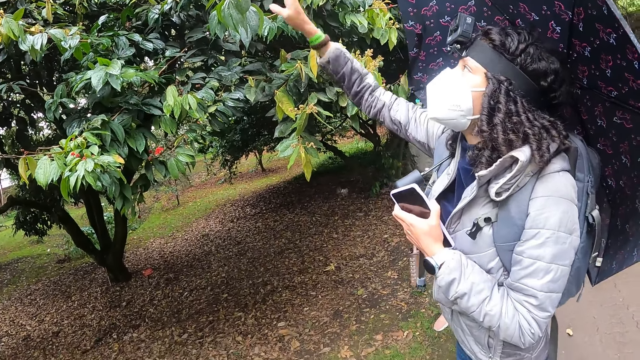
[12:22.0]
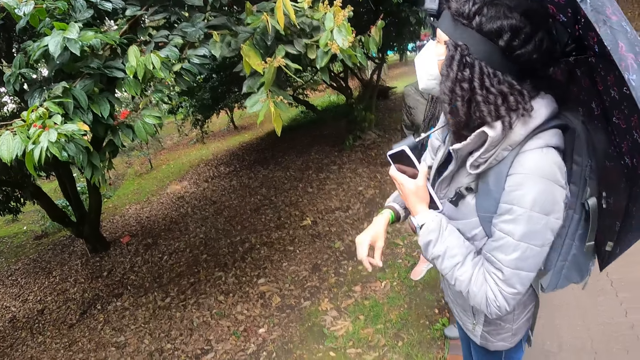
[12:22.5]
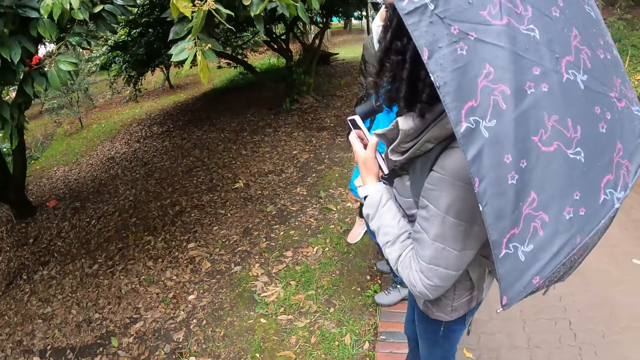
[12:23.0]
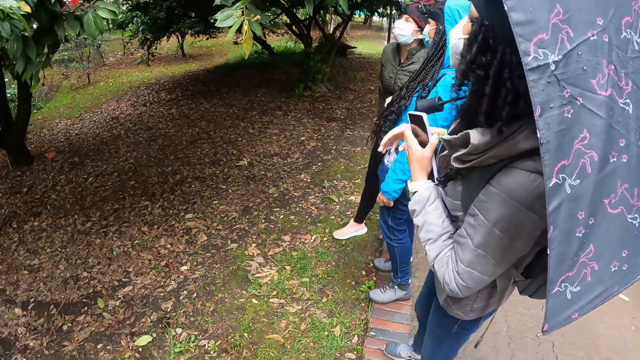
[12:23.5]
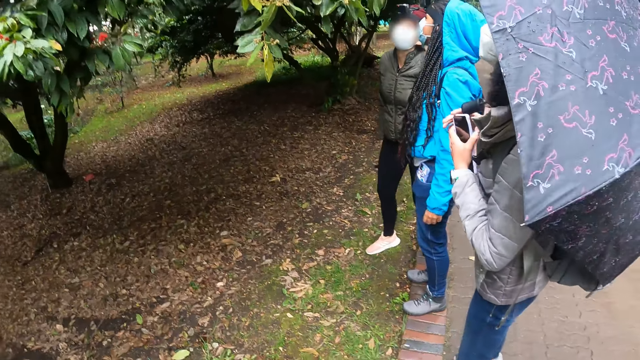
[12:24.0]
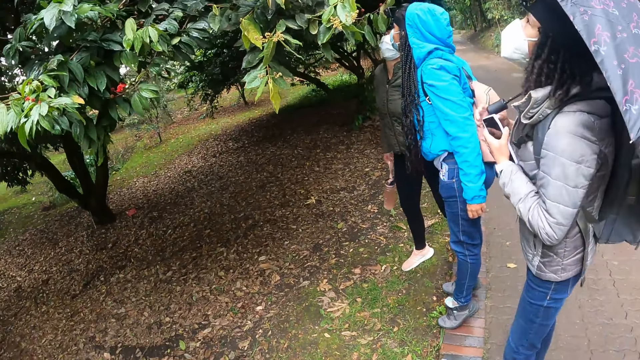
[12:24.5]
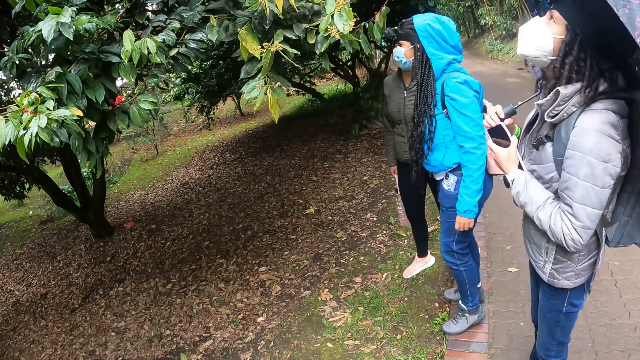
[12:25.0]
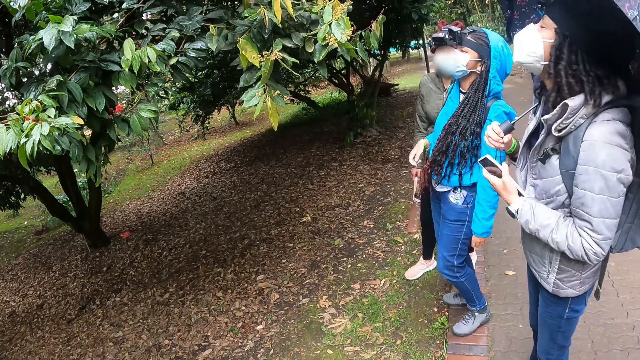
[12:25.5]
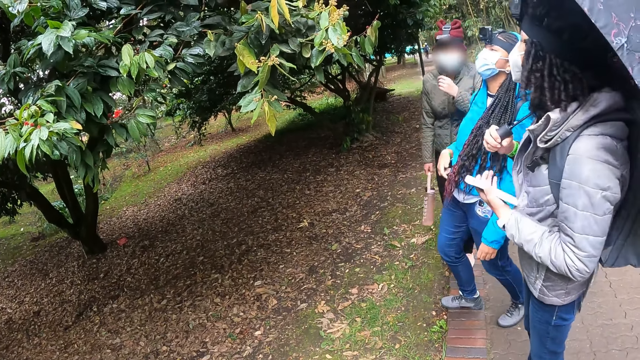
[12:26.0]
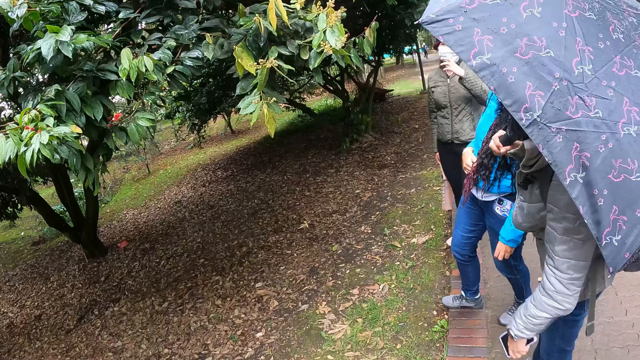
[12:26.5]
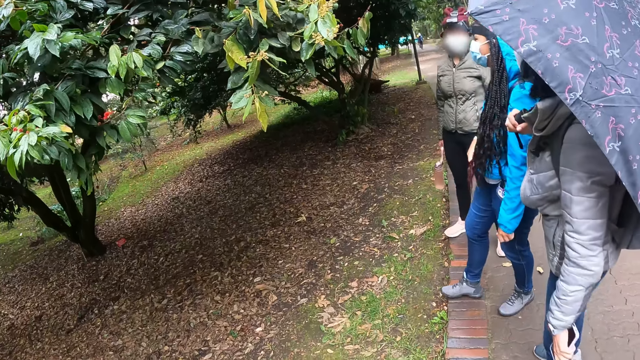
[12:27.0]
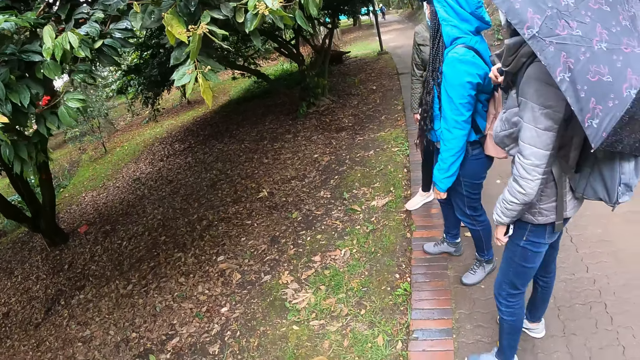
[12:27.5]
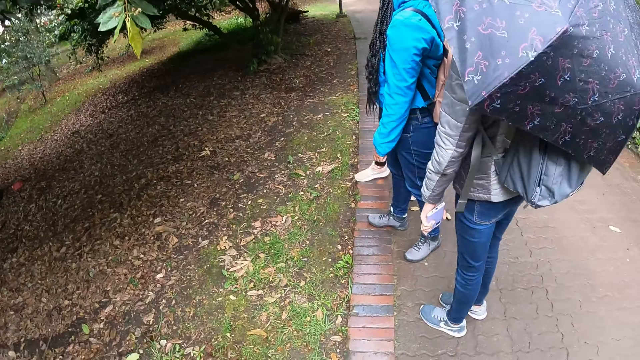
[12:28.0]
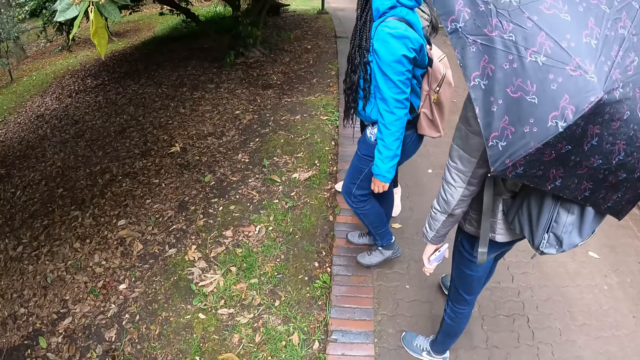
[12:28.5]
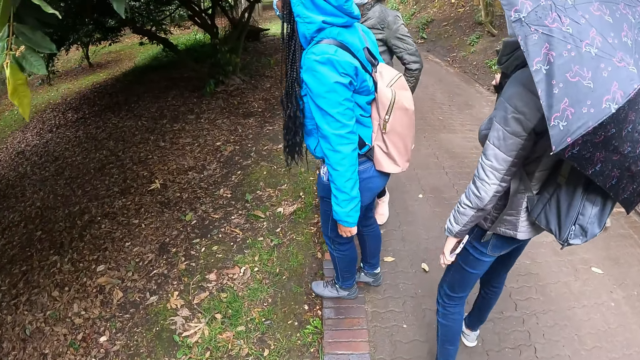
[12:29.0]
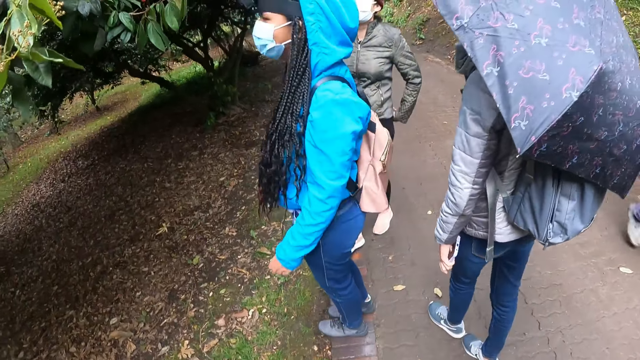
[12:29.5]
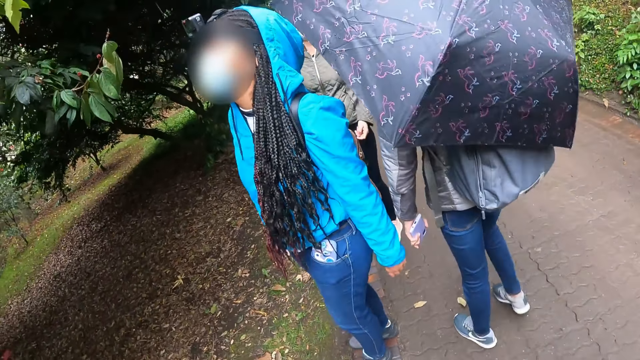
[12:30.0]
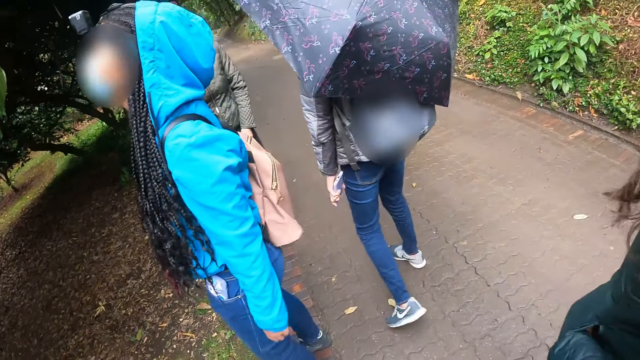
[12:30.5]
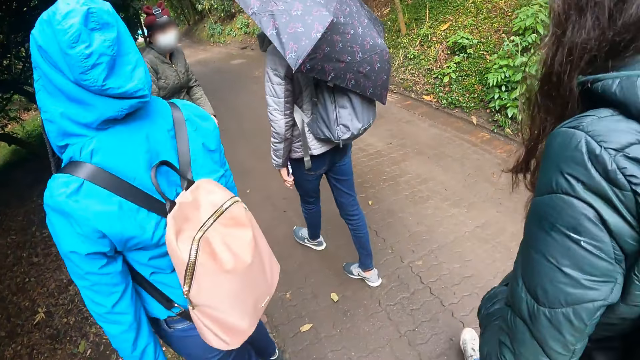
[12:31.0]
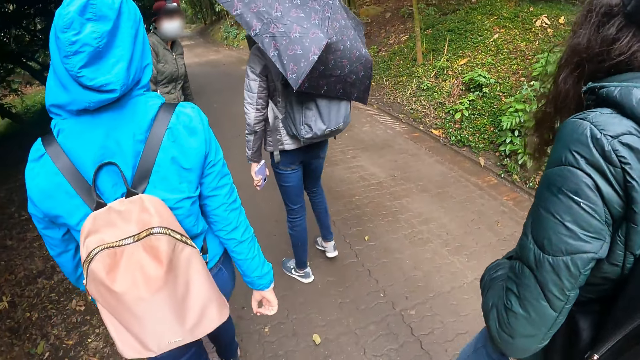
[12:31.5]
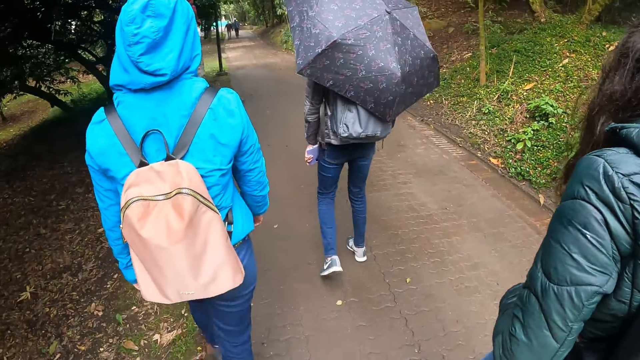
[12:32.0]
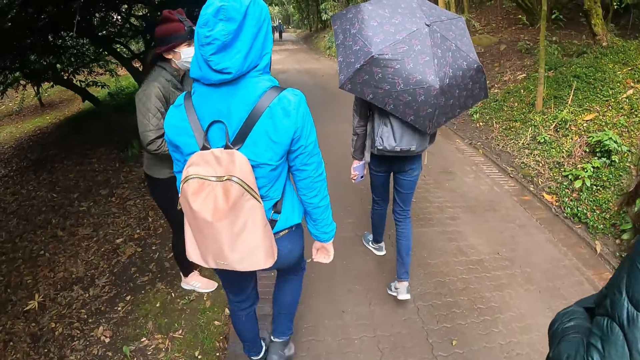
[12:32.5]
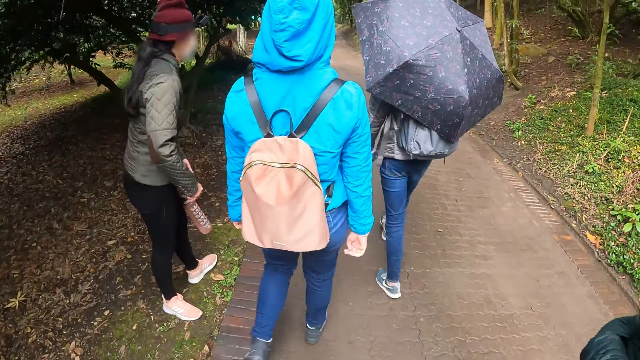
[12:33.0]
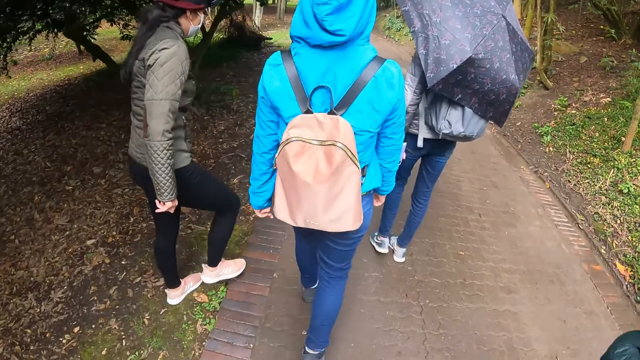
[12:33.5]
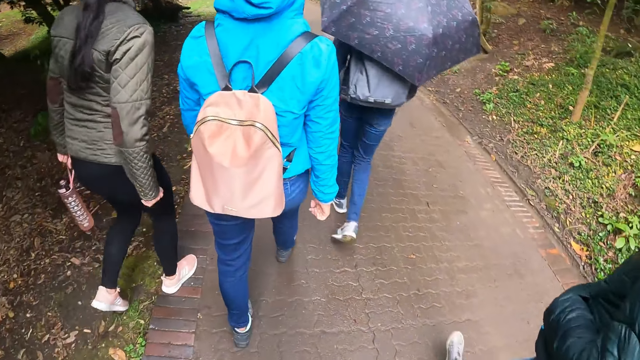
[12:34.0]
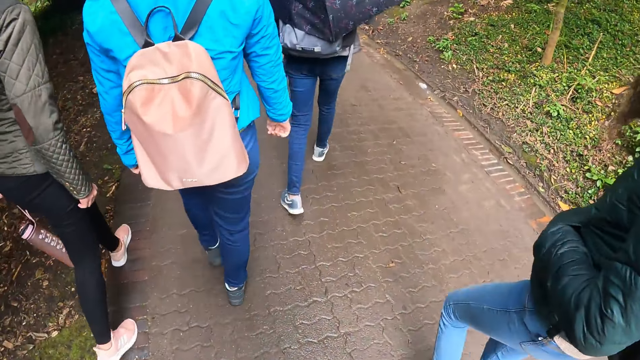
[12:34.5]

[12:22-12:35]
The camera wearer walks in the park with the group of people.

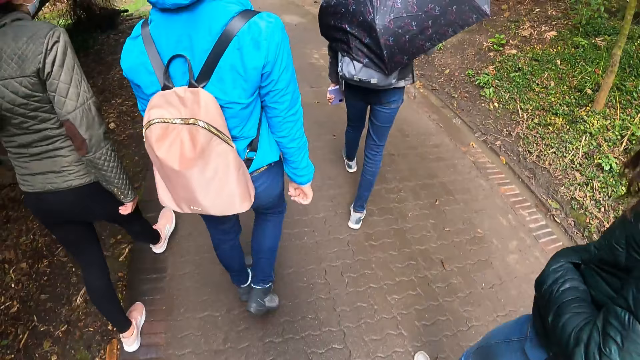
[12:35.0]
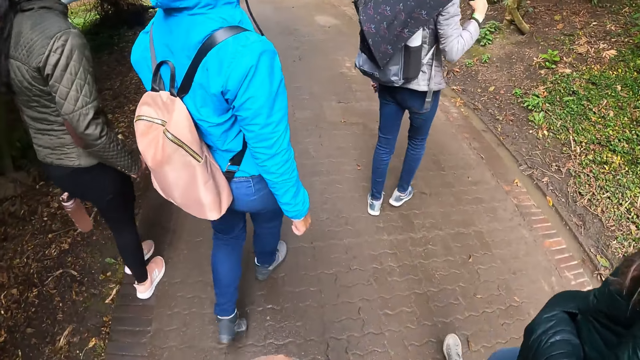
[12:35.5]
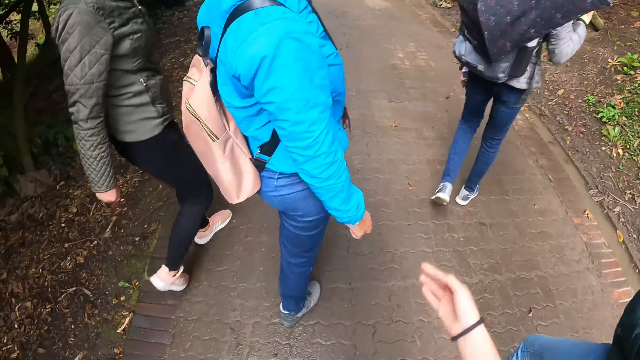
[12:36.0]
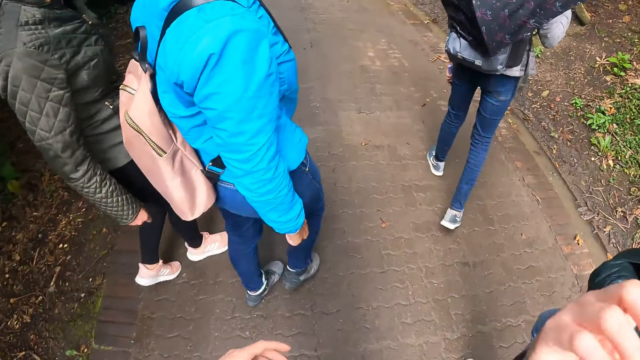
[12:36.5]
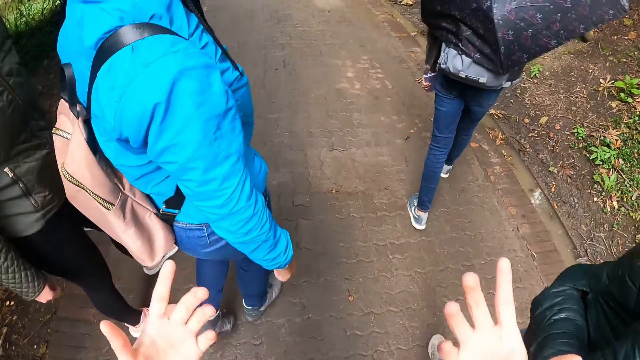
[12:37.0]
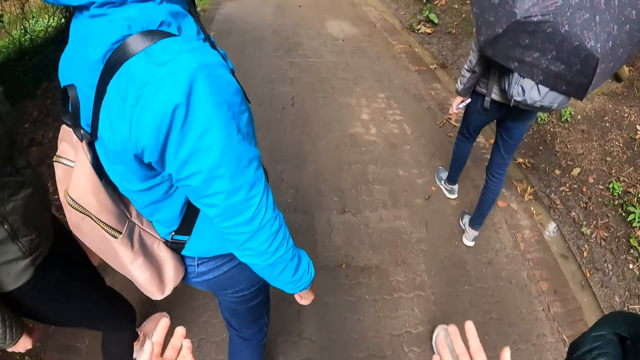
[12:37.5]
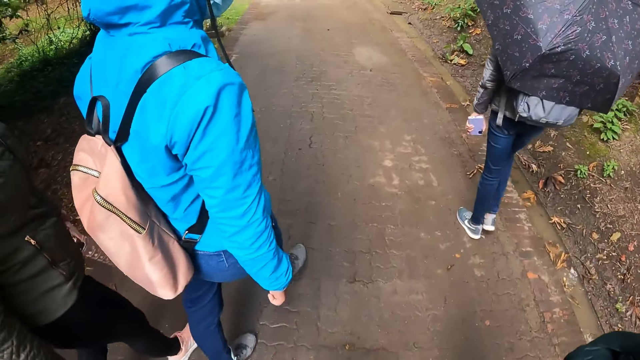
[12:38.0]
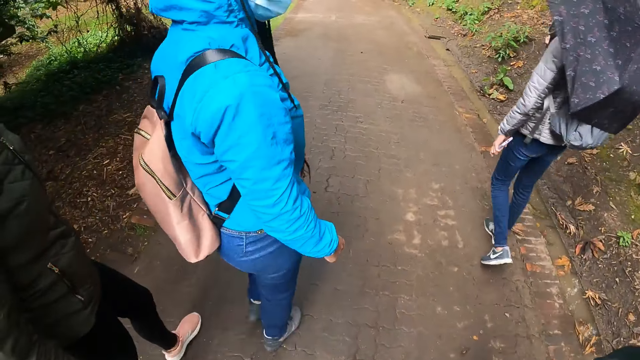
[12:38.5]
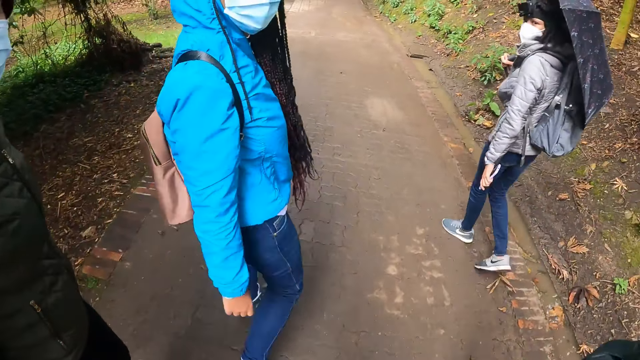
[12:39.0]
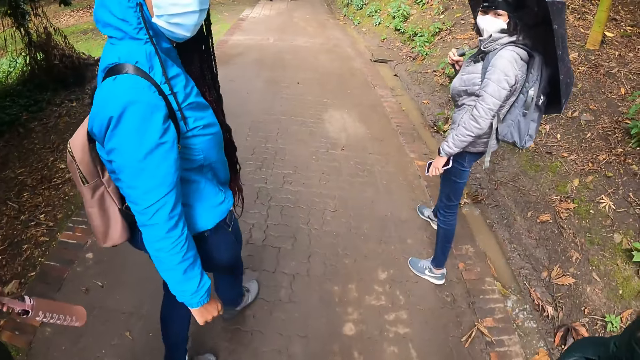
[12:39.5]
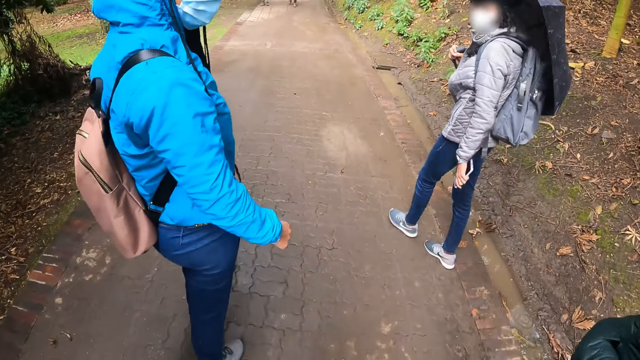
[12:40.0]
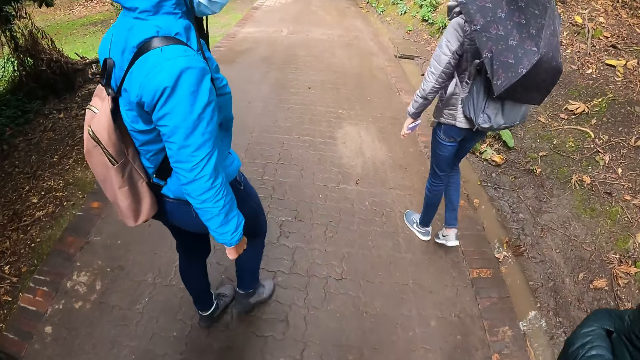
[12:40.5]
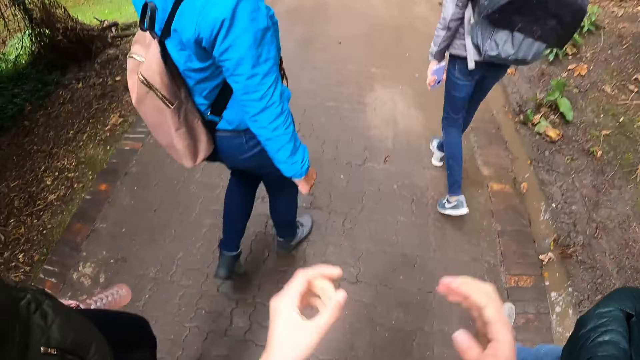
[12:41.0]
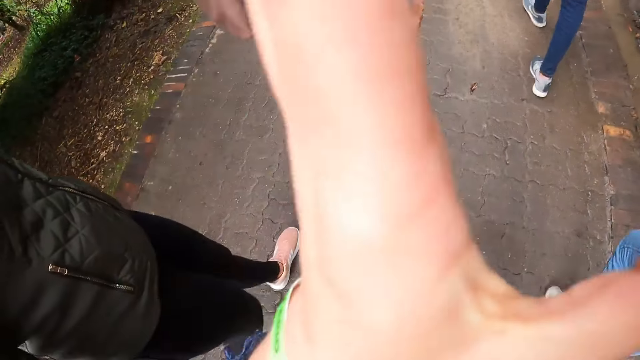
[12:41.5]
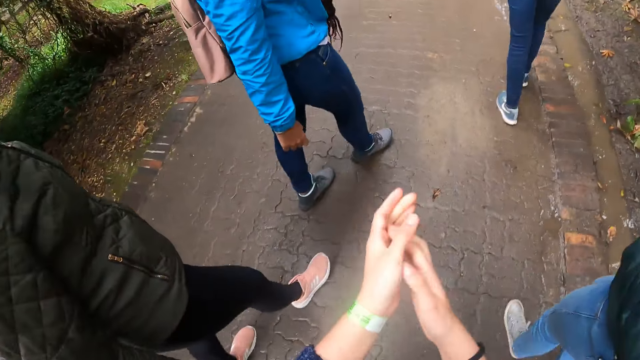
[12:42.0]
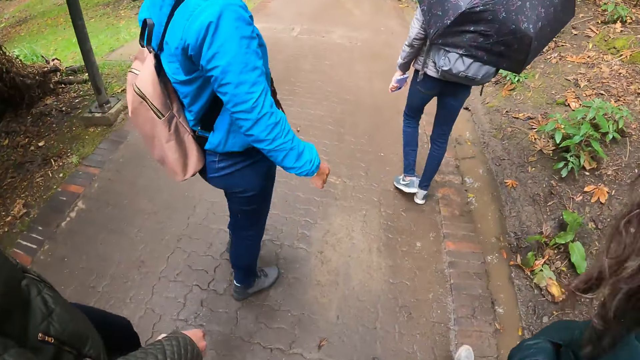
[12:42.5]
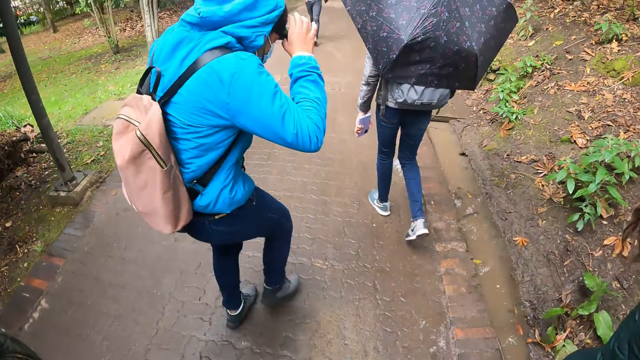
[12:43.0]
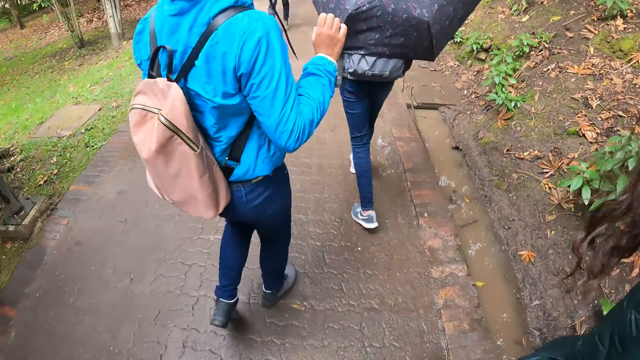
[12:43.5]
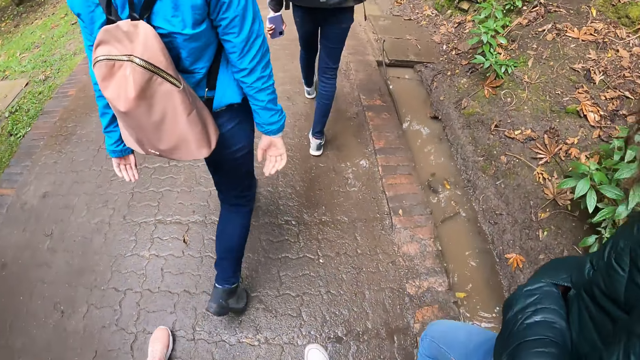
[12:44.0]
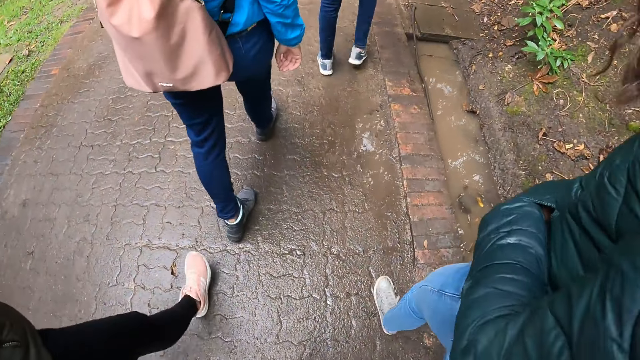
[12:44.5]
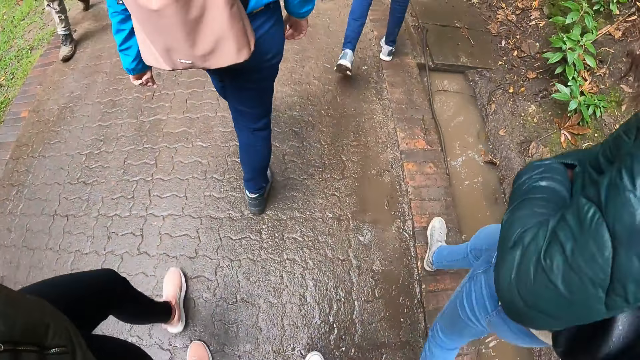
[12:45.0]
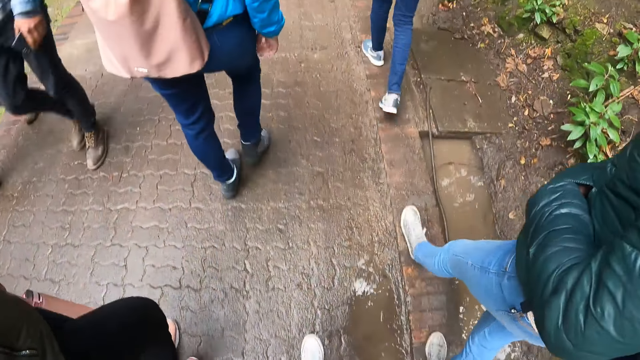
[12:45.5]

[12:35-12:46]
The camera wearer interacts with the group of people. They do the hand gesture. A woman does a gesture. The camera wearer walks in the park with the group of people.
